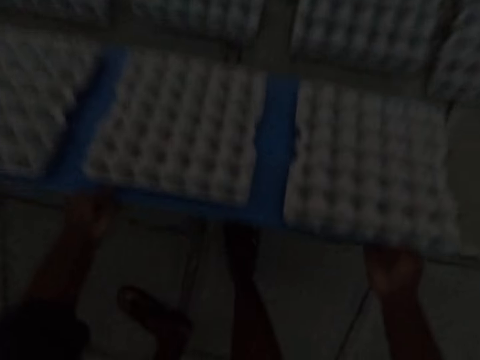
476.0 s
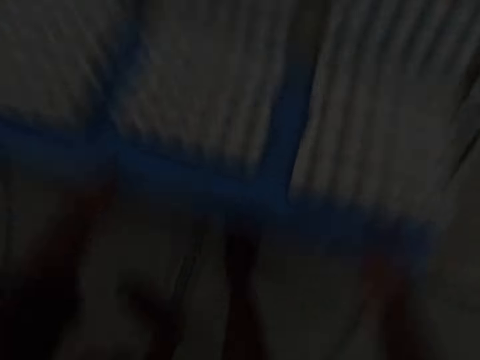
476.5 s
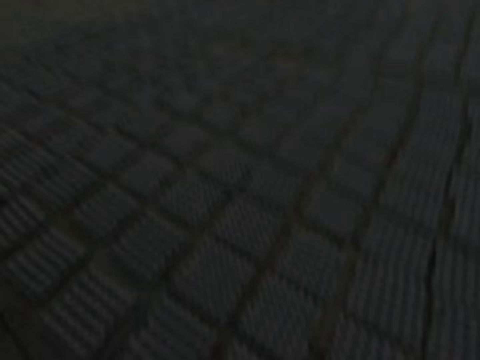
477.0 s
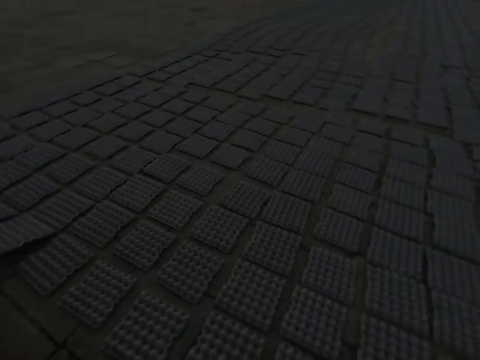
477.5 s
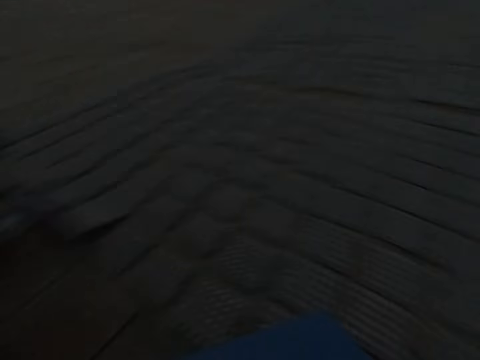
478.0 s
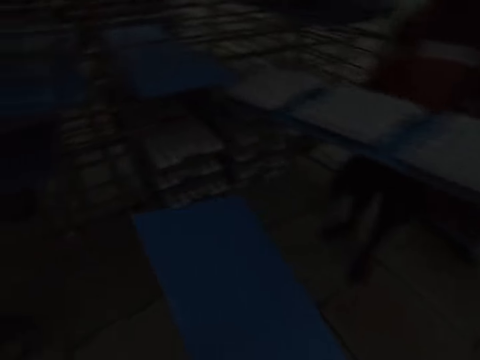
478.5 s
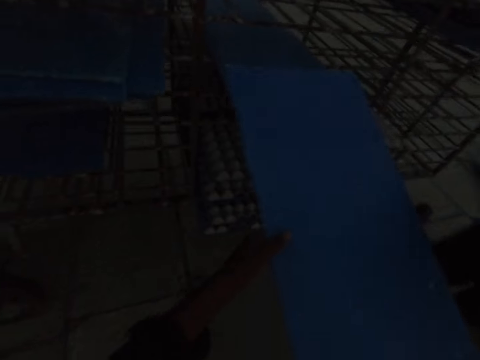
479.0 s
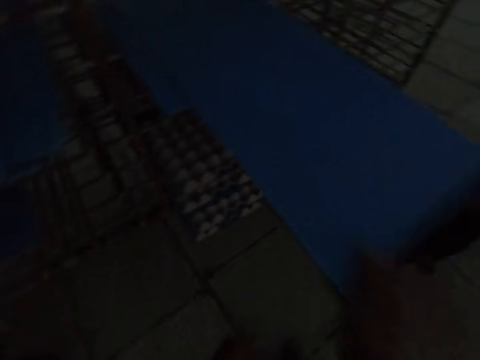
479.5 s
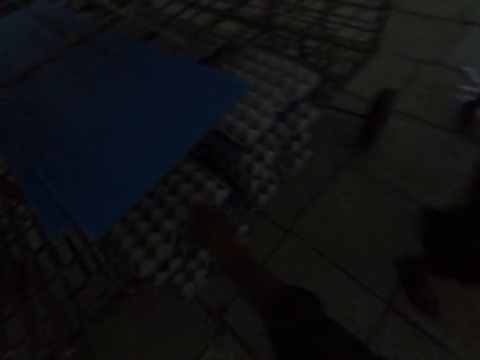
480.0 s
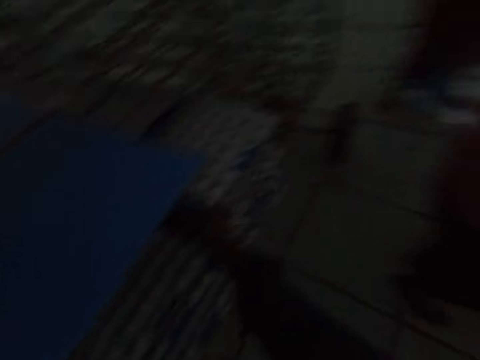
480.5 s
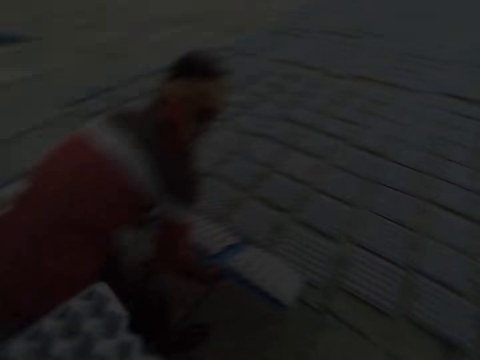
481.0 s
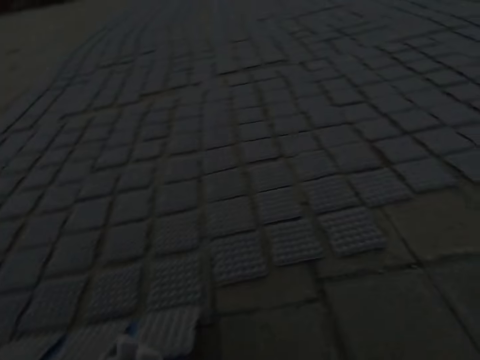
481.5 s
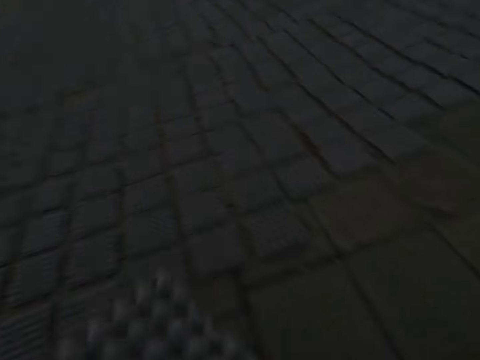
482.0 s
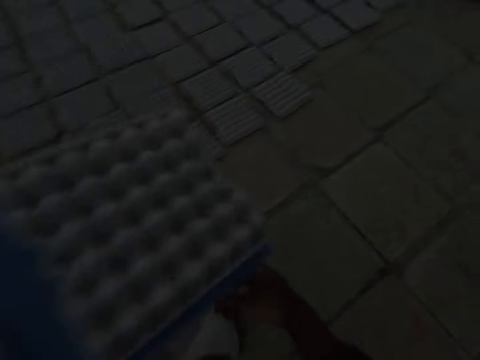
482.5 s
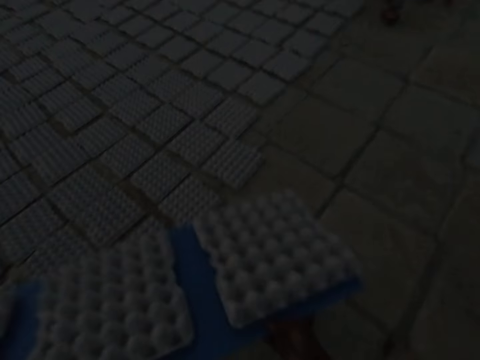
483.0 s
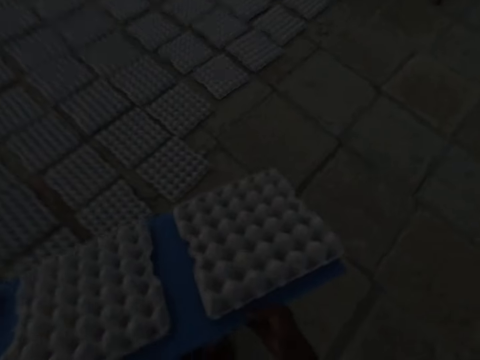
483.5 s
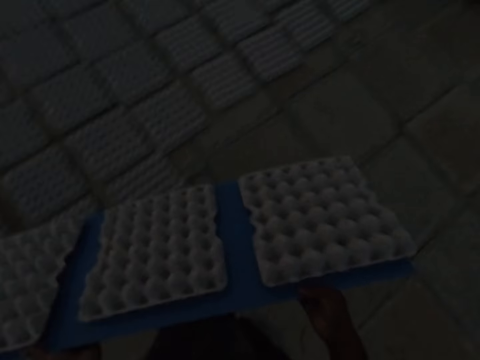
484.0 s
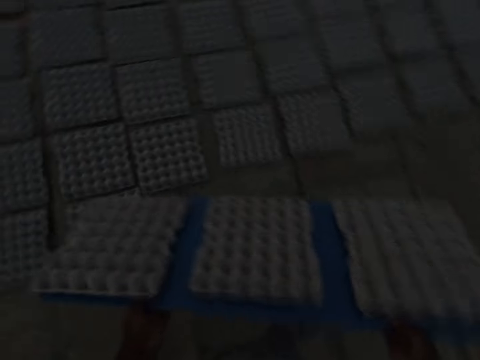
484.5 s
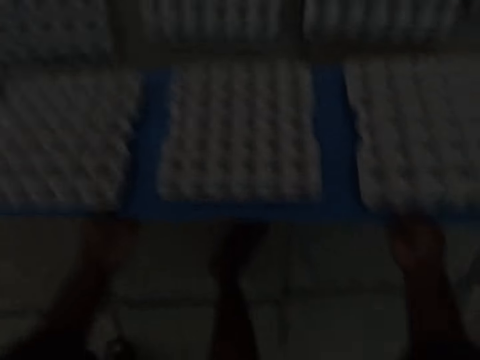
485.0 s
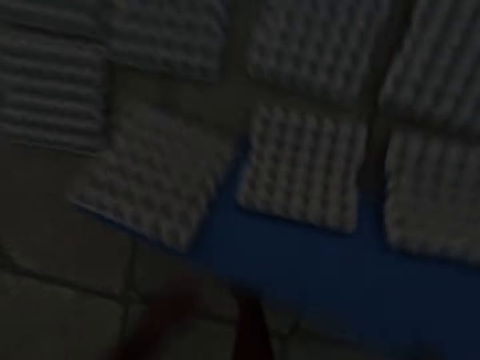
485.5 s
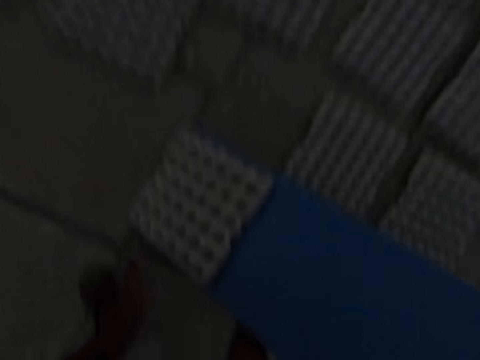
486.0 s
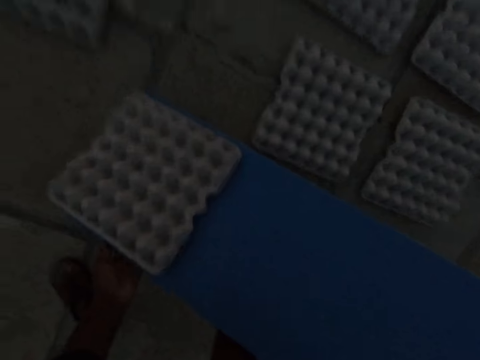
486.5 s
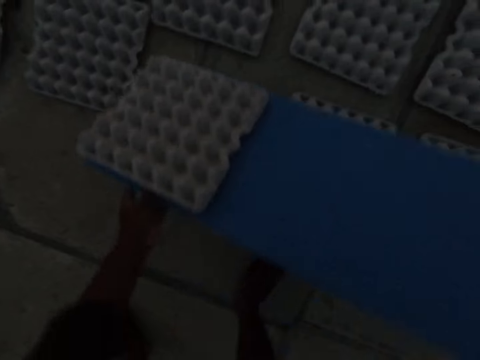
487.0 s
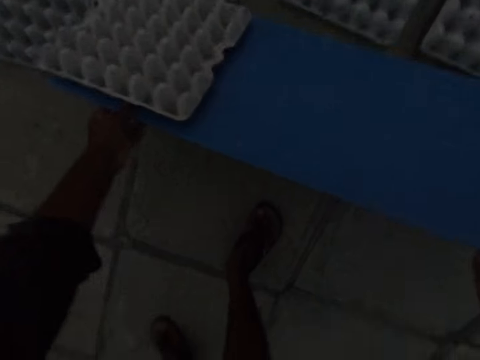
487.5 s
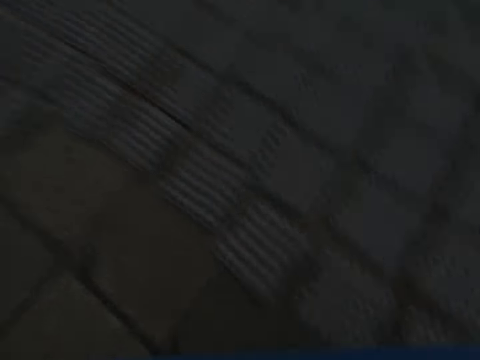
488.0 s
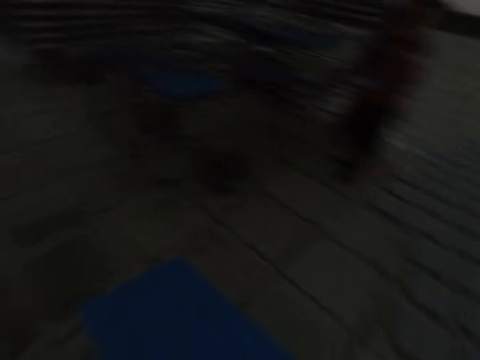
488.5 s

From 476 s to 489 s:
The camera wearer drops the egg trays on the ground from the board in both hands. A man pulls out a board of egg trays from the shelf trolley with both hands. The camera wearer puts the board into the shelf trolley with both hands. He pushes the board into the shelf trolley with his right hand. He pulls out a board of egg trays from the shelf trolley with his right hand. The man drops the egg trays on the ground from the board in his hands. The camera wearer drops the egg trays on the ground from the board in both hands. He drops an egg tray on the ground from the board in both hands.

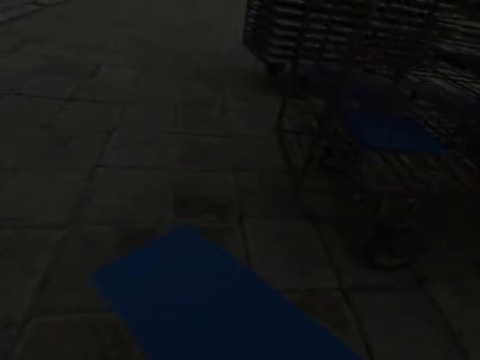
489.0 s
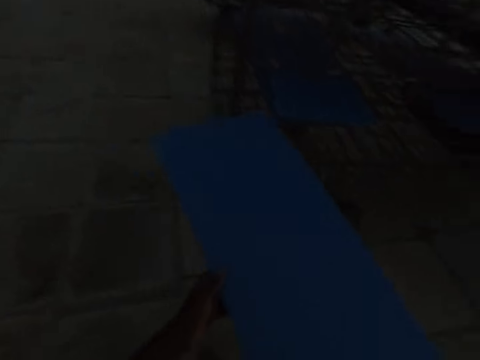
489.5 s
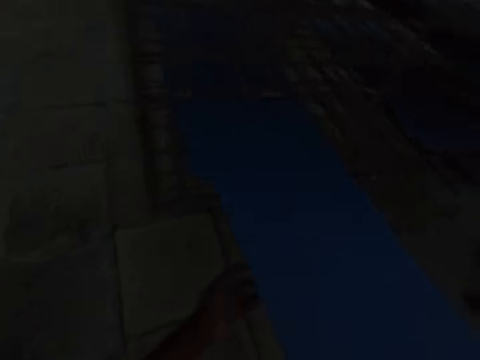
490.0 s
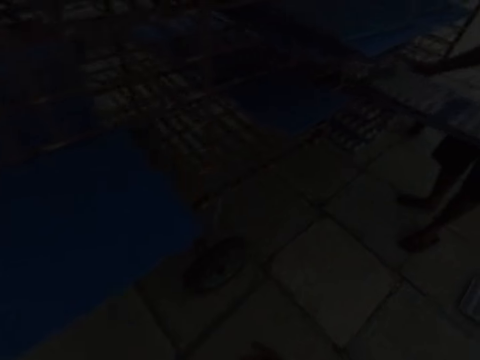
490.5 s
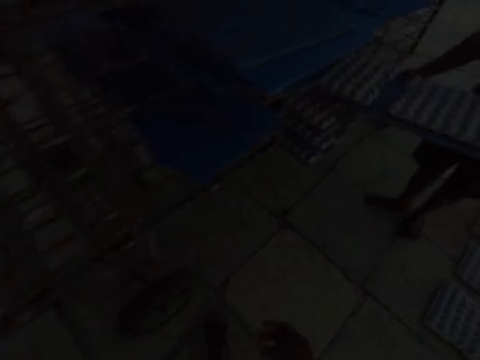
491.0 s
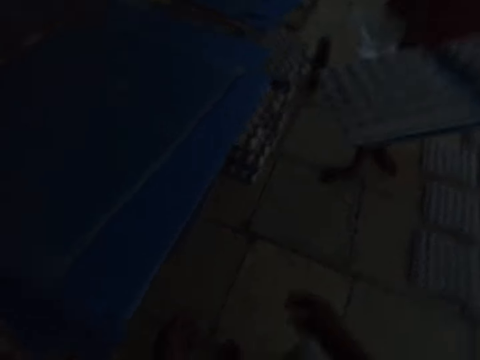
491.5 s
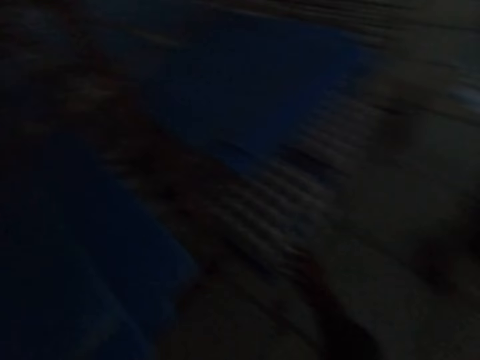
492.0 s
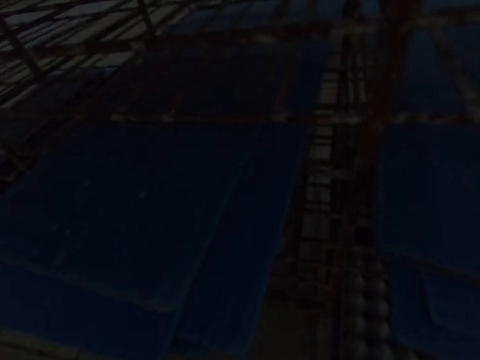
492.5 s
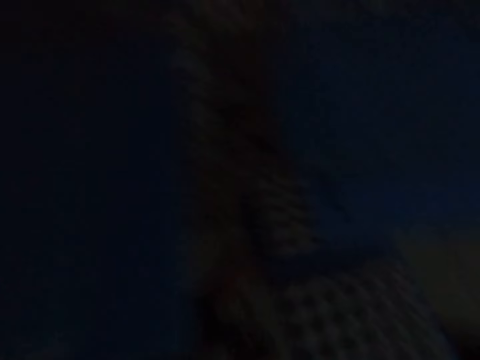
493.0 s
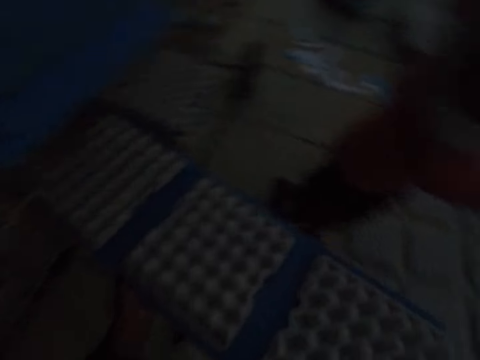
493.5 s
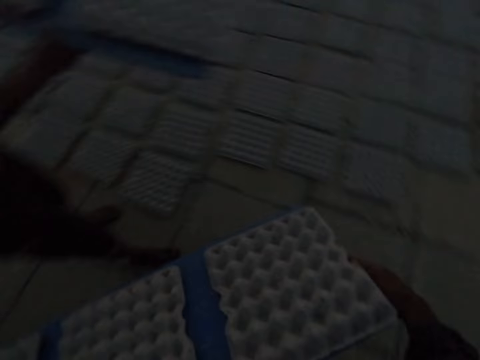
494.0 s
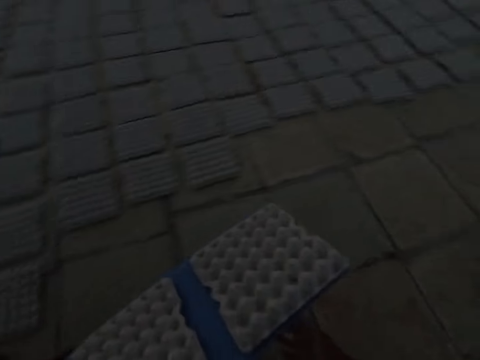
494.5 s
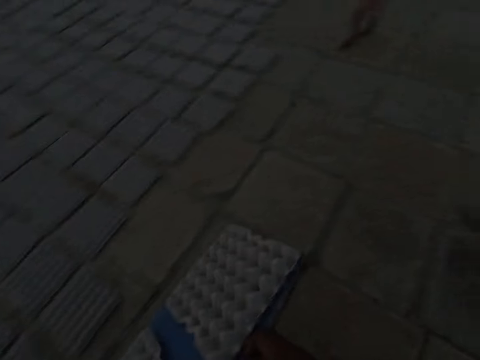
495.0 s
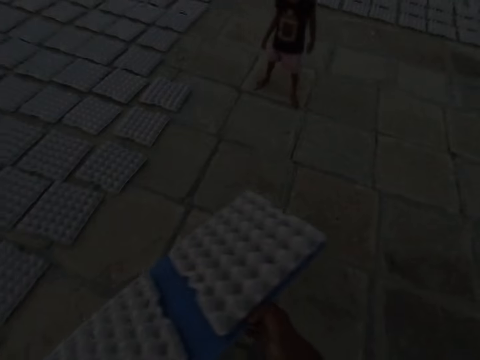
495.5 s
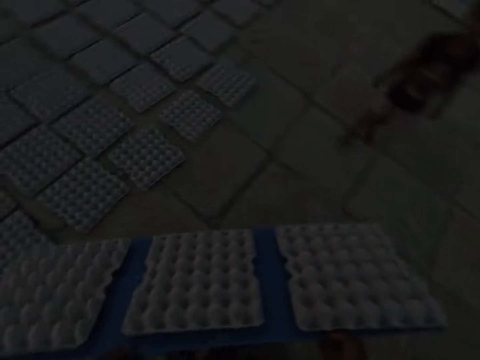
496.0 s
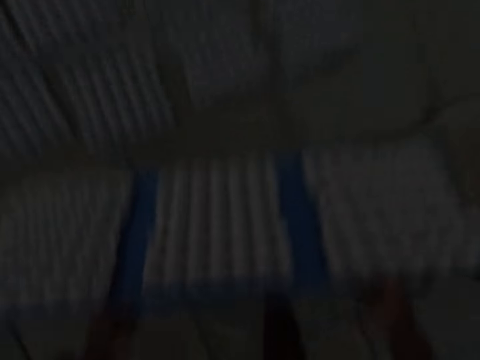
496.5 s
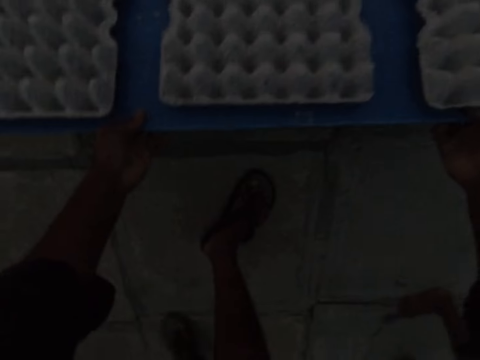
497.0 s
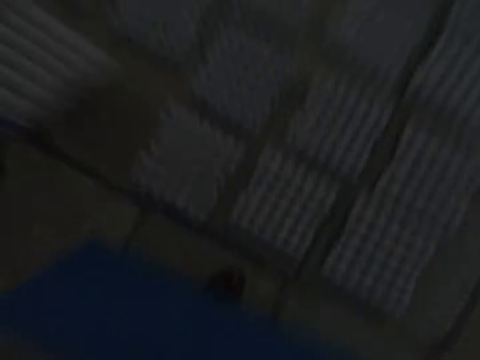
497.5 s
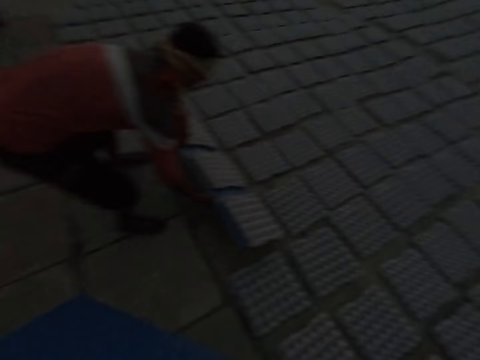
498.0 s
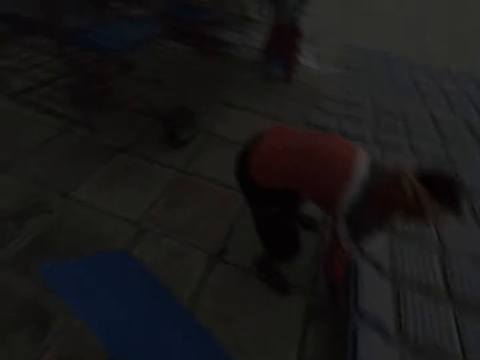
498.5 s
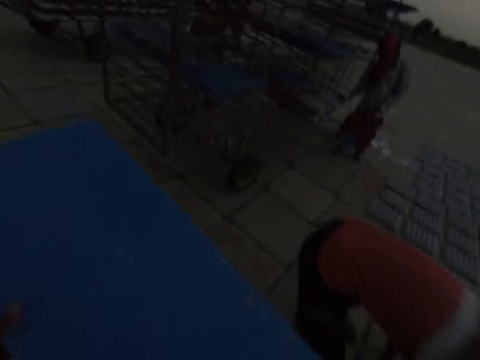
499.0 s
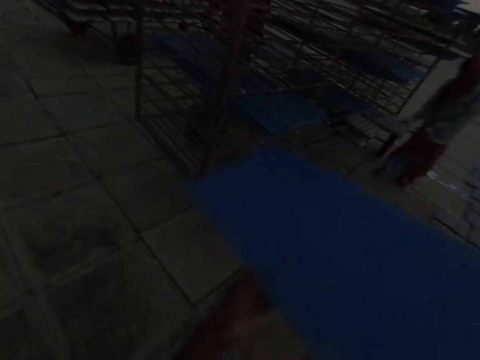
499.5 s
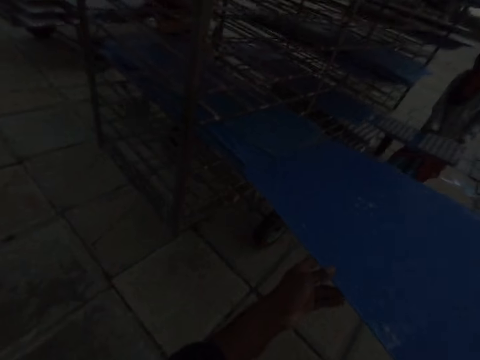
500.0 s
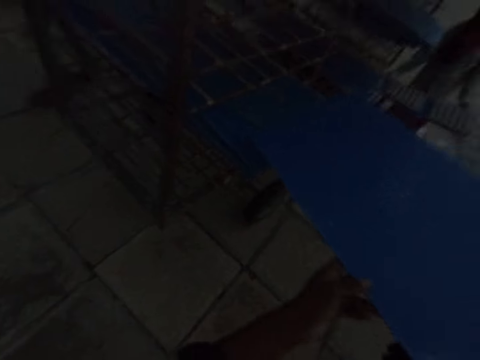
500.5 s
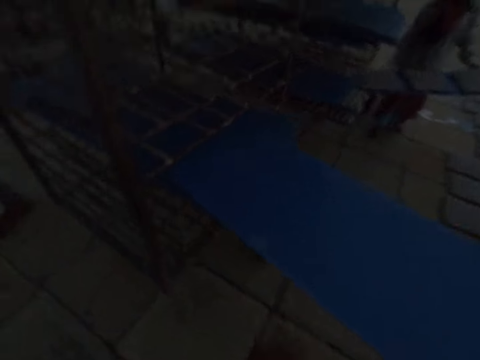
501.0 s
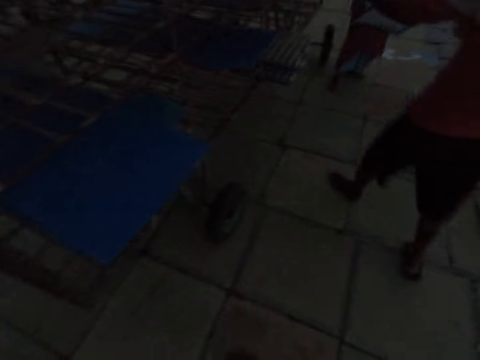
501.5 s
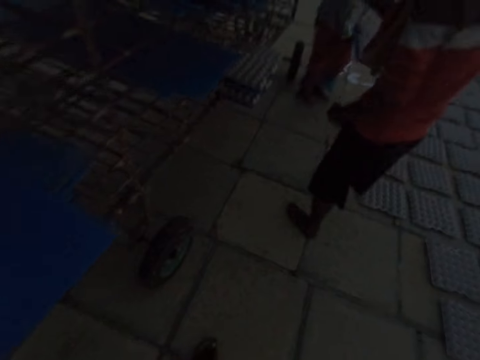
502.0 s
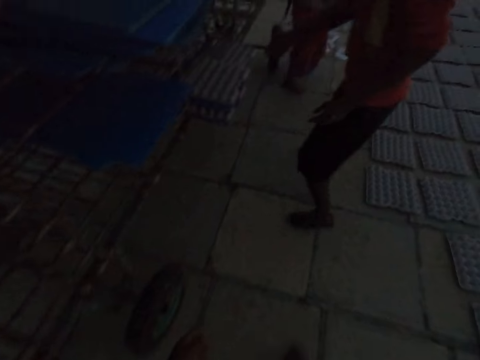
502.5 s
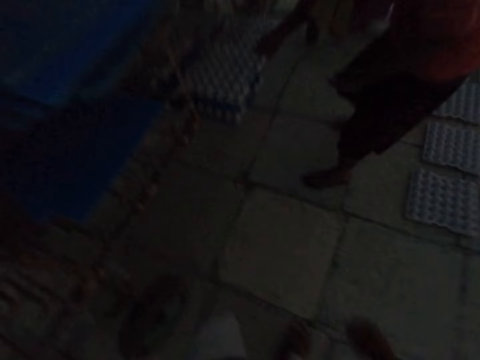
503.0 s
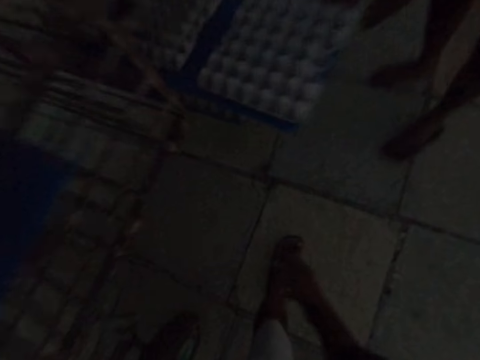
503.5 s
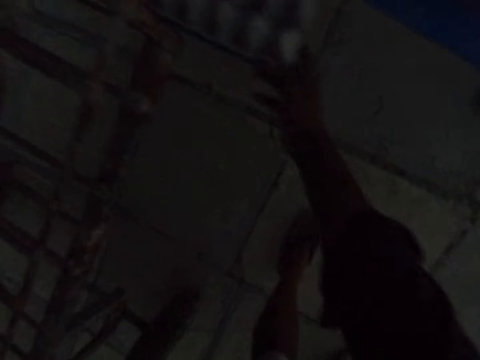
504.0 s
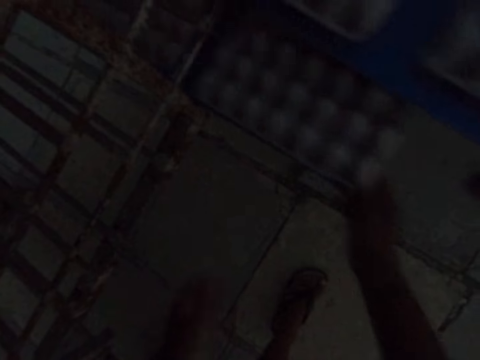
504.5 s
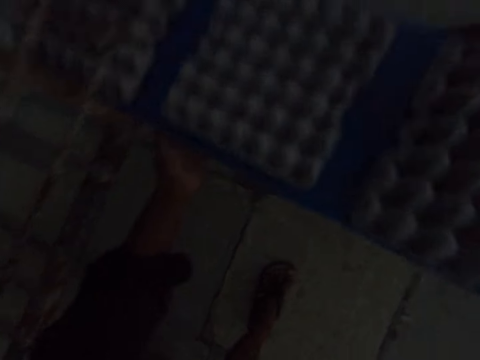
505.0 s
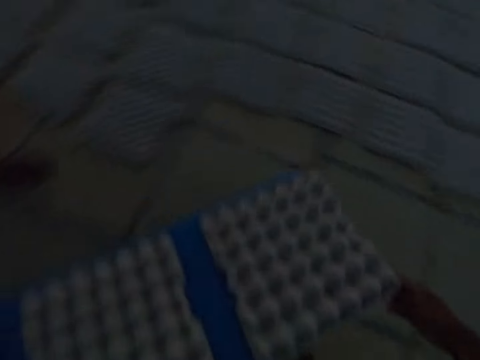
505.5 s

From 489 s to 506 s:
The camera wearer puts the board into the shelf trolley with both hands. A man pulls out a board of egg trays from the shelf trolley with both hands. The camera wearer pulls out a board of egg trays from the shelf trolley with his right hand. He drops the egg trays on the ground from the board in both hands. The man drops the egg trays on the ground from the board in his hands. A woman pulls out a board of egg trays from the shelf trolley with her right hand. The woman pulls out the board of egg trays from the shelf trolley with both hands. The camera wearer puts the board into the shelf trolley with both hands. The man pulls out a board of egg trays from the shelf trolley with his right hand. The camera wearer pulls out a board of egg trays from the shelf trolley with his right hand. He holds the board with his left hand.
